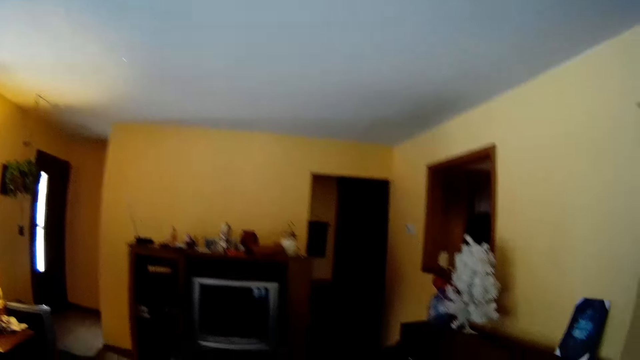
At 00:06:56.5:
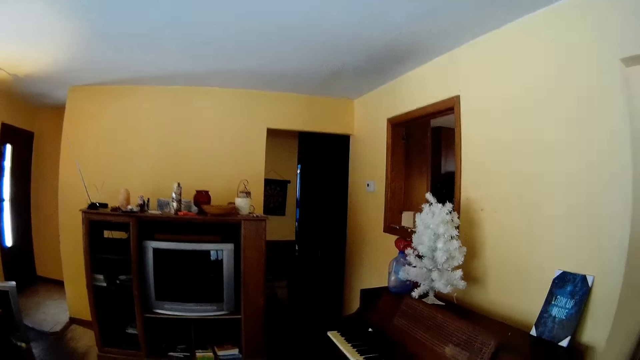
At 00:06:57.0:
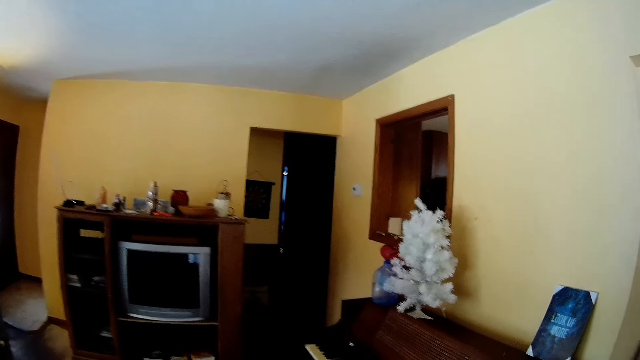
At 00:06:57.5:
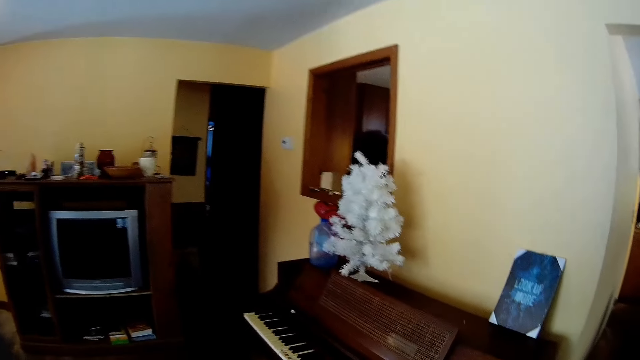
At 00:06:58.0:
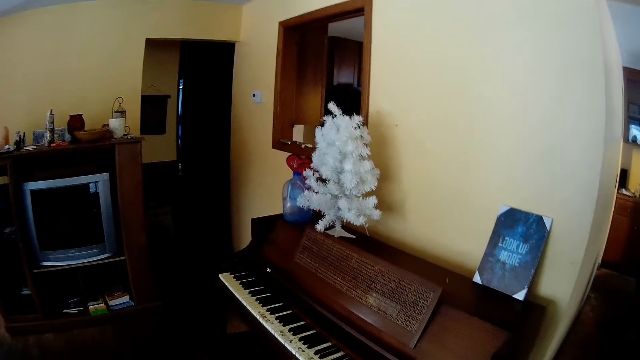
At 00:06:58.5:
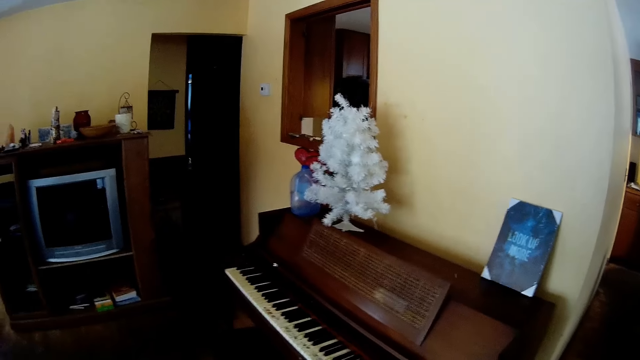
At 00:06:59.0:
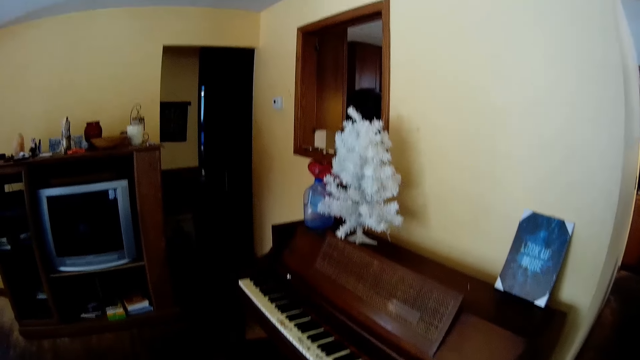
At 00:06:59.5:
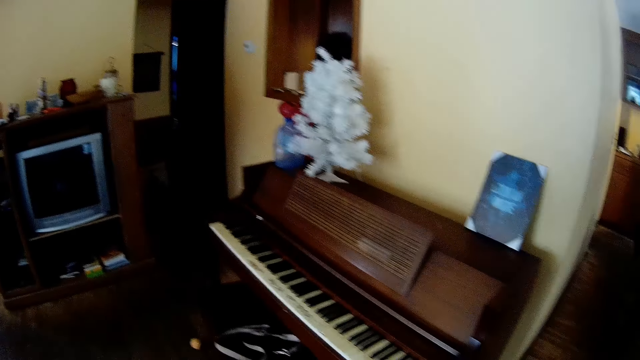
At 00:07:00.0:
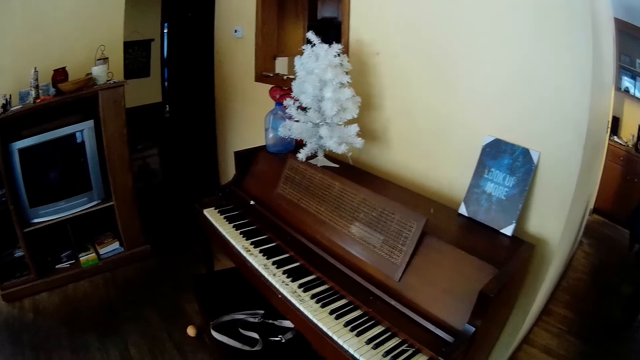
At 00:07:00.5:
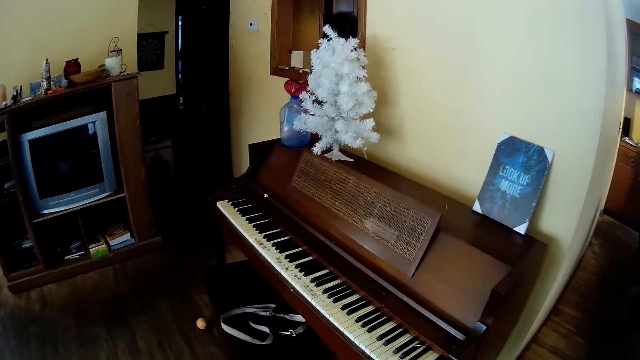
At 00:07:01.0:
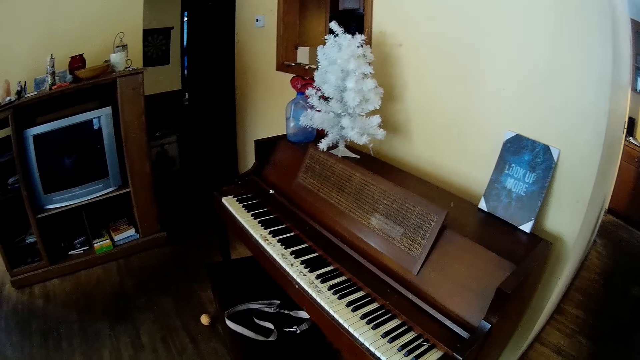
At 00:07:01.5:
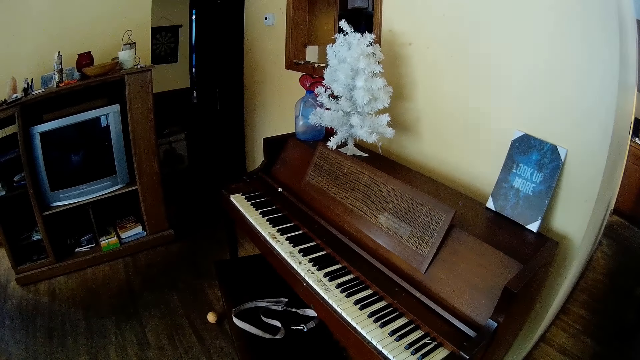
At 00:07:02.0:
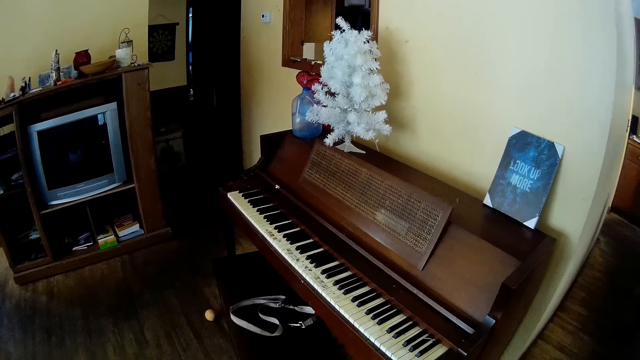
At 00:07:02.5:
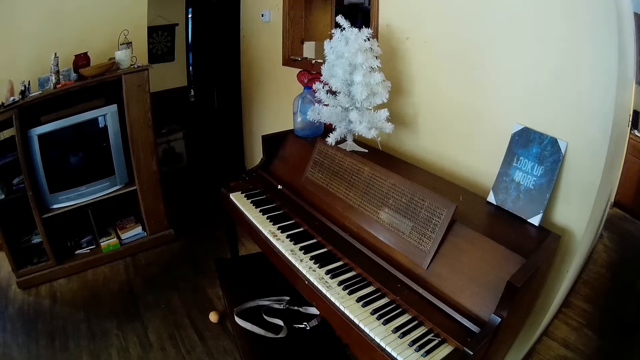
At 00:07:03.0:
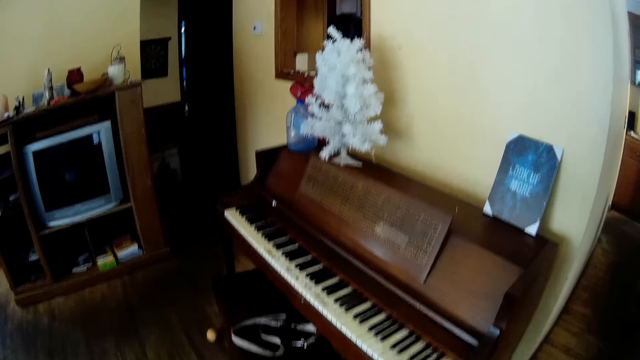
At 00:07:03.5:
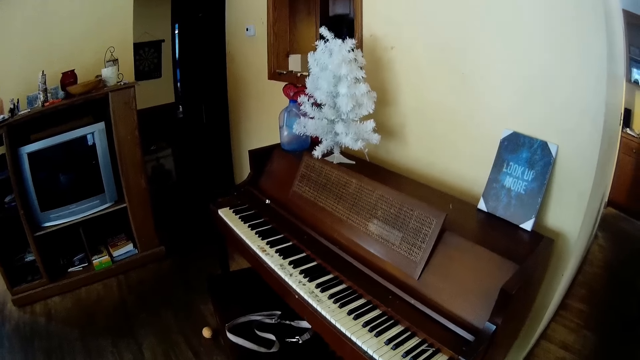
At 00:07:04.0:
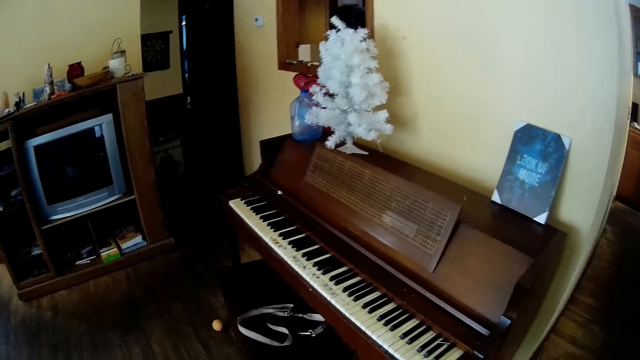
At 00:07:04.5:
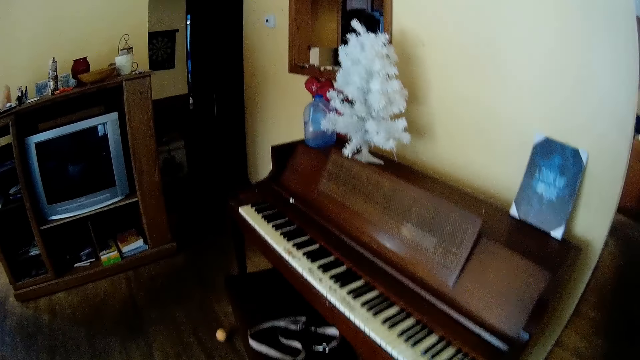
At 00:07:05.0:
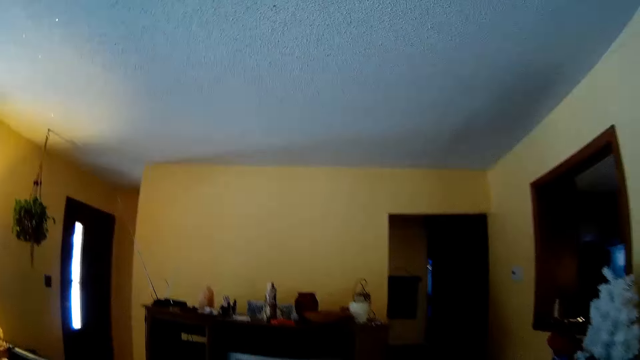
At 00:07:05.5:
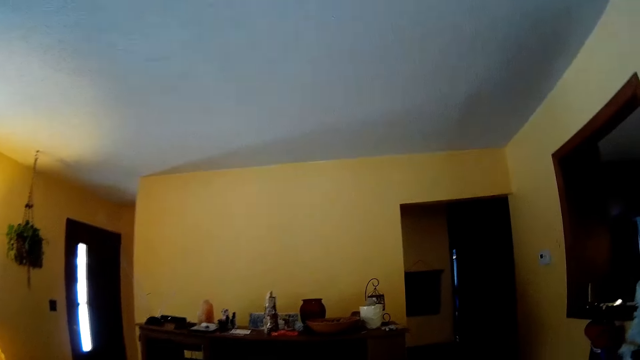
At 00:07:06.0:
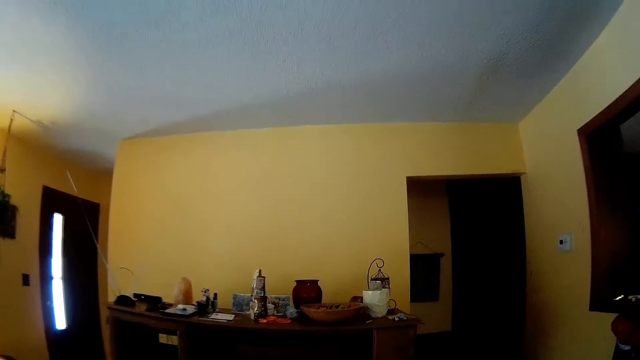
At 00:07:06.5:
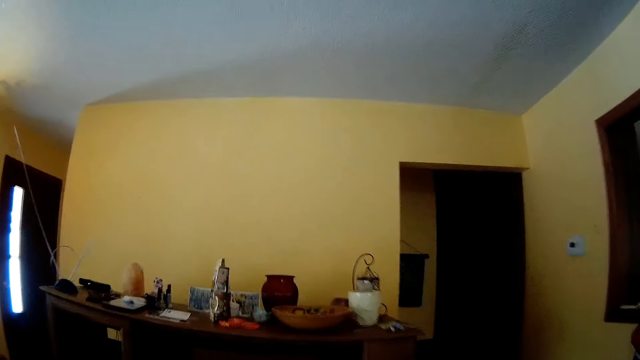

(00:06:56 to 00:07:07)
The camera wearer moves the camera closer to the piano. They walk towards the wall unit.

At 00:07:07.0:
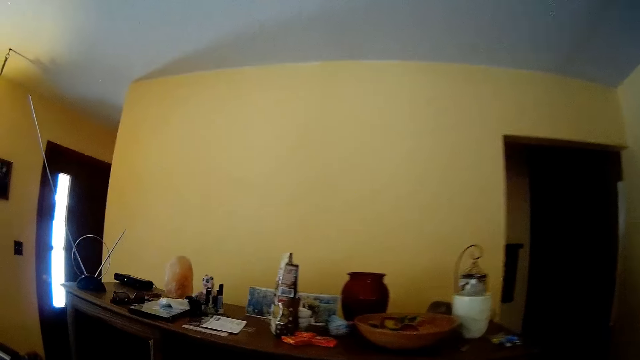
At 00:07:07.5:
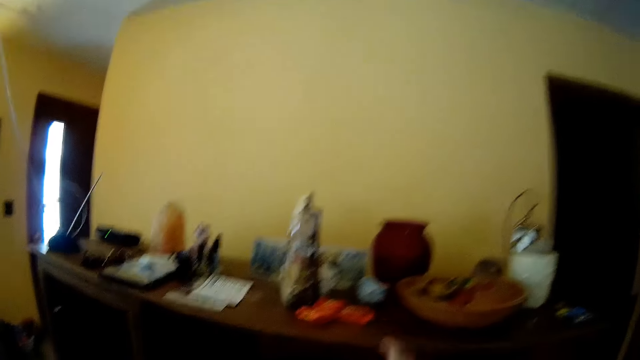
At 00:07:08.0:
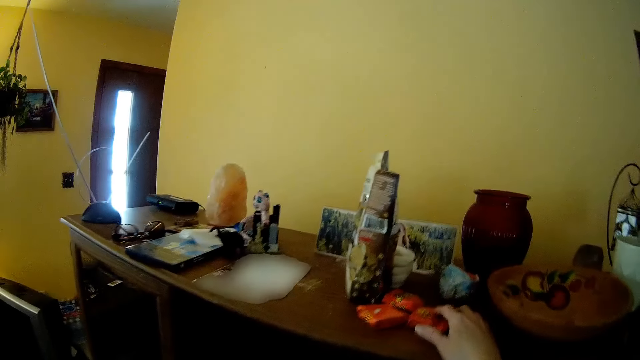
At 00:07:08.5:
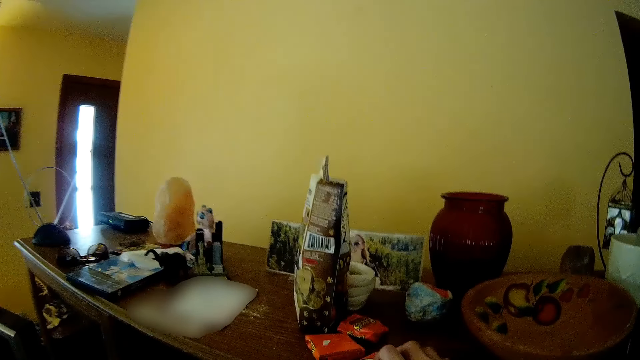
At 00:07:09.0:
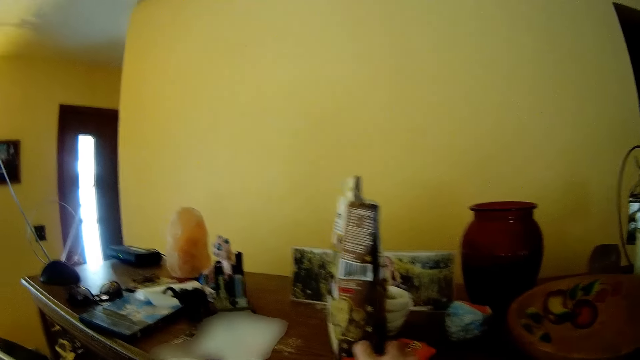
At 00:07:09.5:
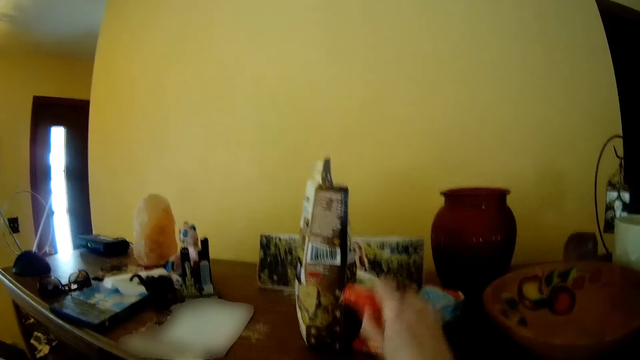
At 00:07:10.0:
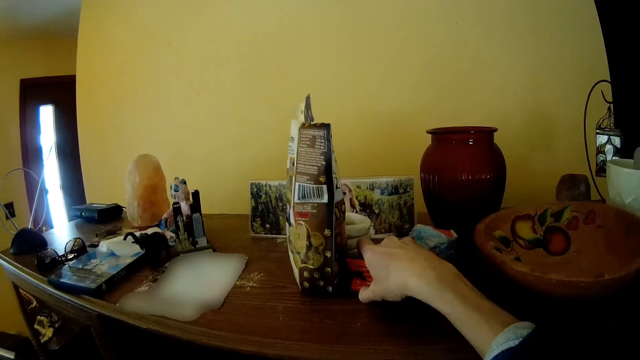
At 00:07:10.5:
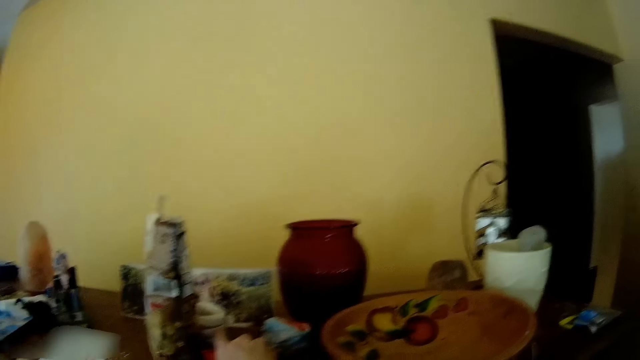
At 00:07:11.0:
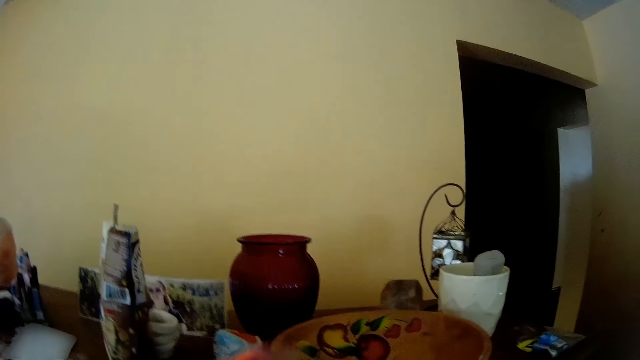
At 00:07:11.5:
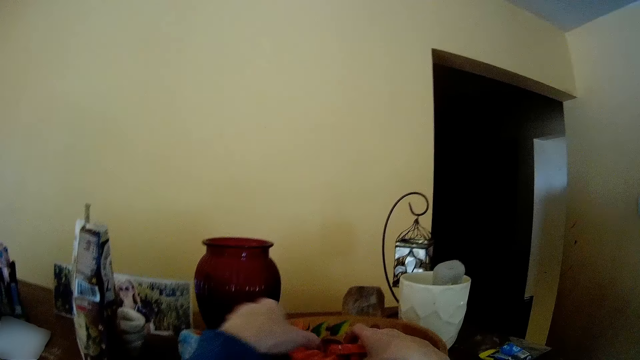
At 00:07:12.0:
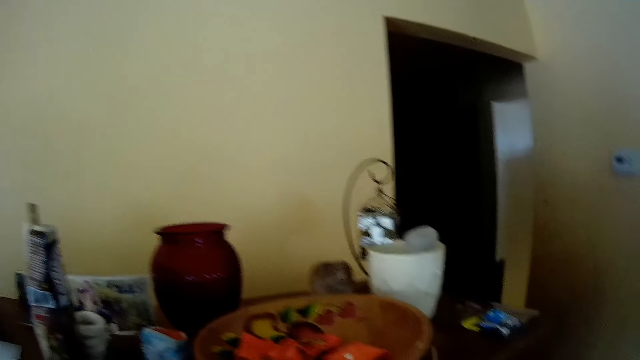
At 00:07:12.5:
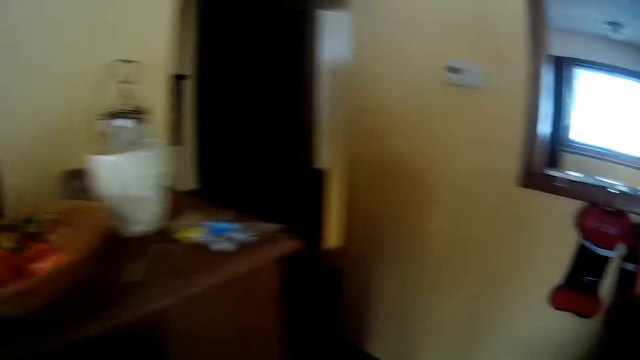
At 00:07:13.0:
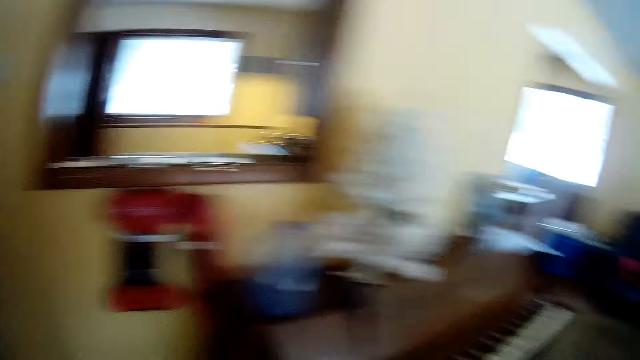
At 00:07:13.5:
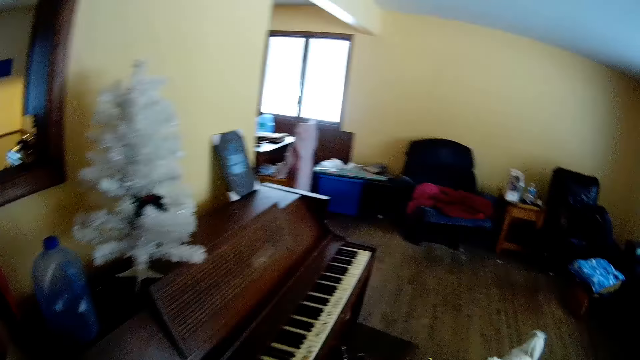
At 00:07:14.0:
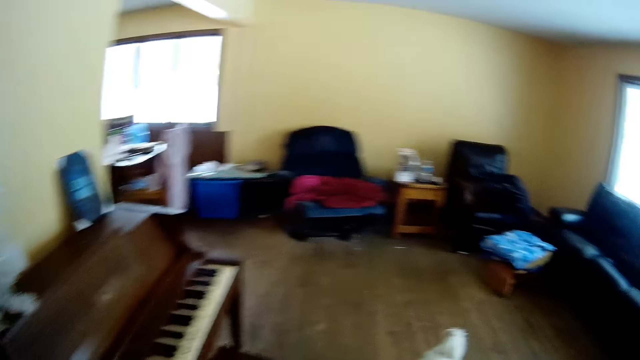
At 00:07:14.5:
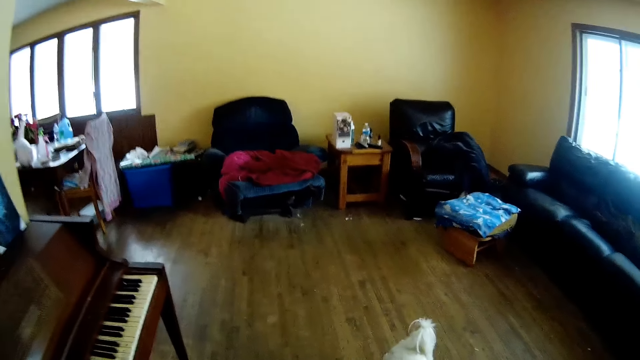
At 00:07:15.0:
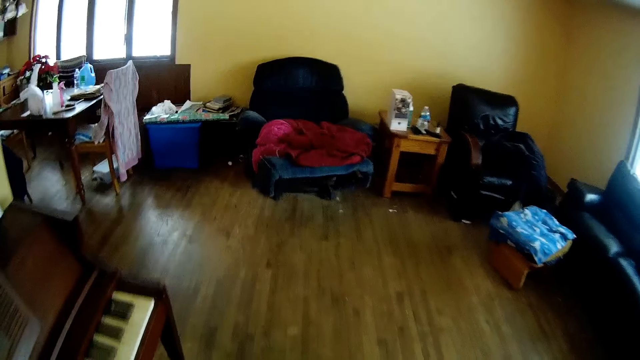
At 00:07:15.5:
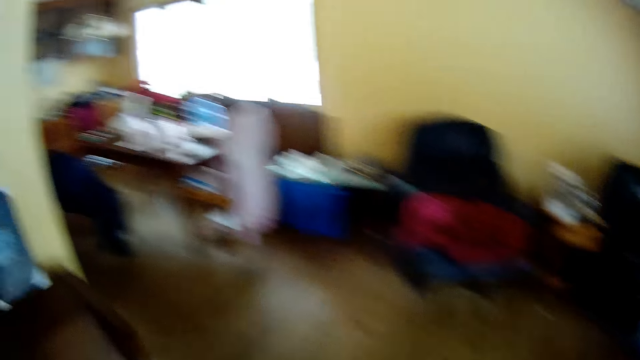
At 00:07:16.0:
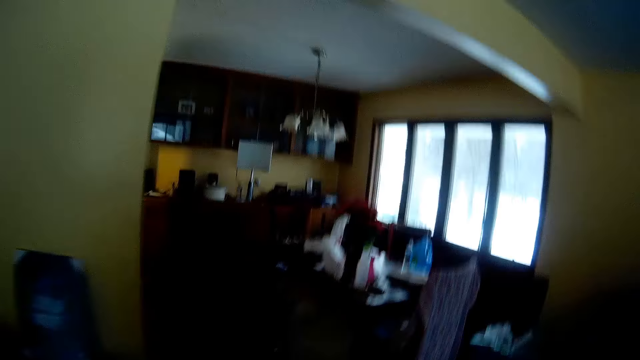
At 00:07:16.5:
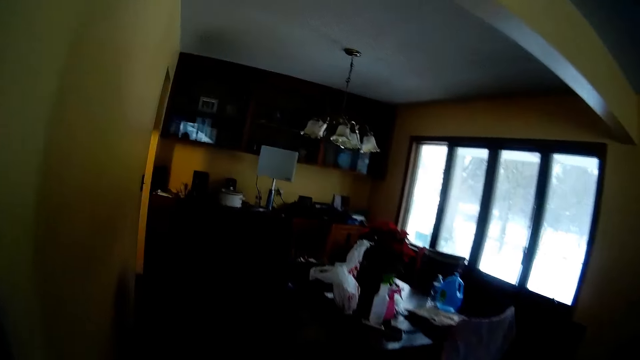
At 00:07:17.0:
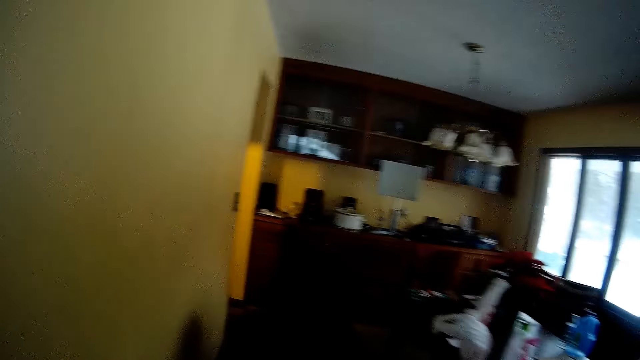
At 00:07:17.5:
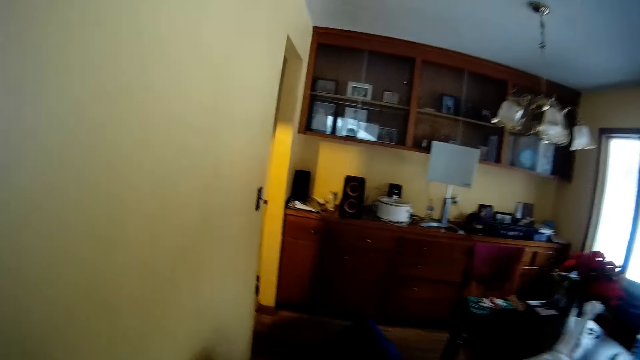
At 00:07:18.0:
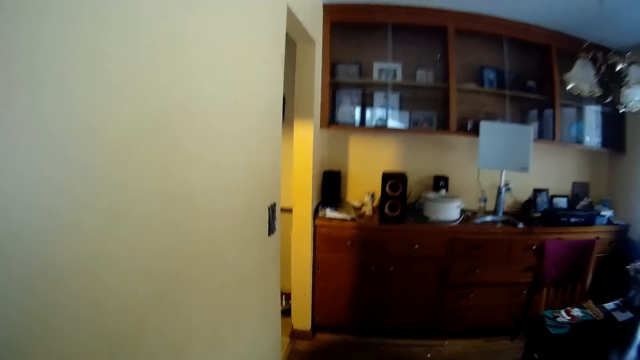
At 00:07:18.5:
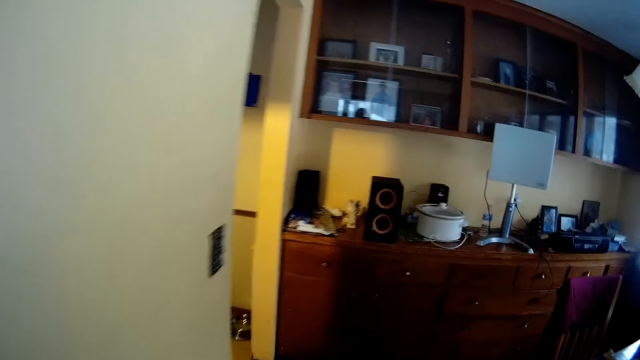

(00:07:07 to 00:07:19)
The camera wearer picks a biscuit from a shelf with her right hand. She picks a biscuit again. She drops the biscuits in her right hand into a bowl on the shelf. She drops the biscuits in her left hand into the bowl on the shelf. She walks around the room. She walks out of the living room. She passes the dining room.
